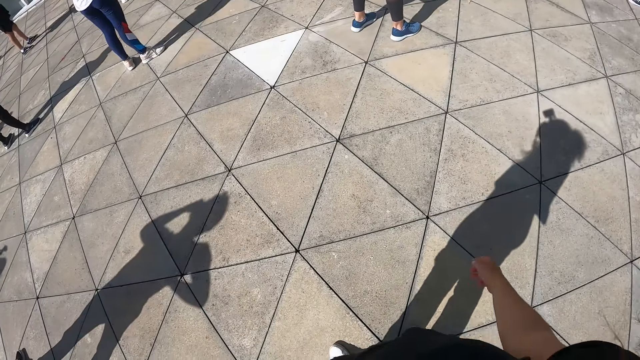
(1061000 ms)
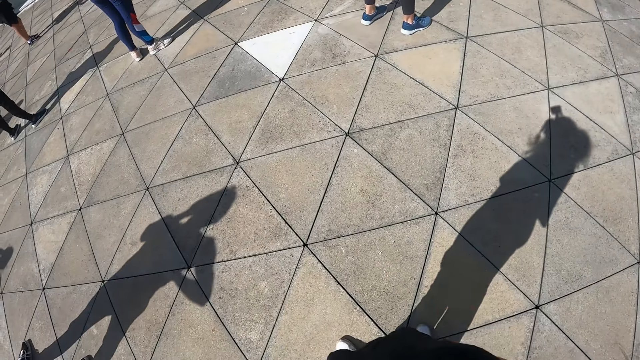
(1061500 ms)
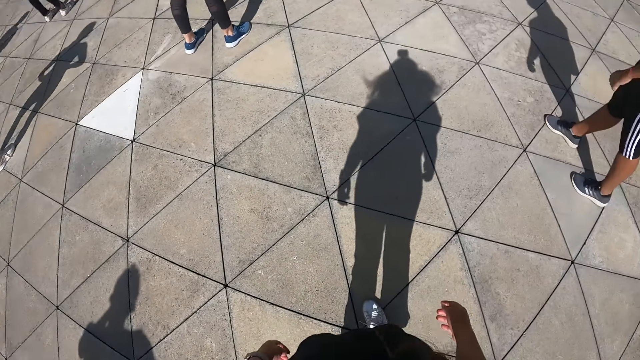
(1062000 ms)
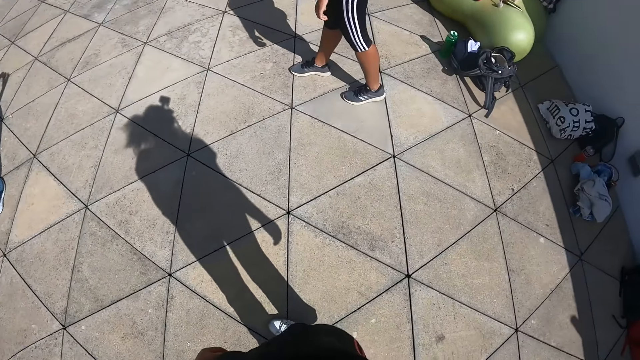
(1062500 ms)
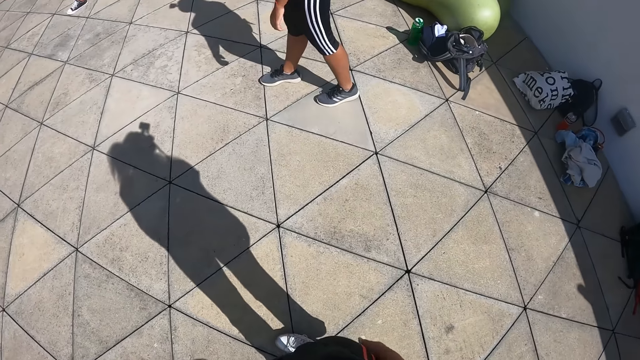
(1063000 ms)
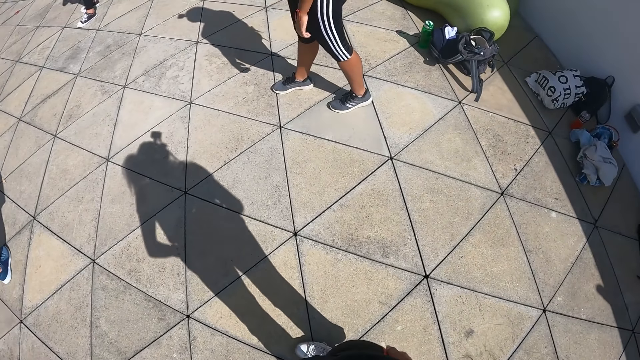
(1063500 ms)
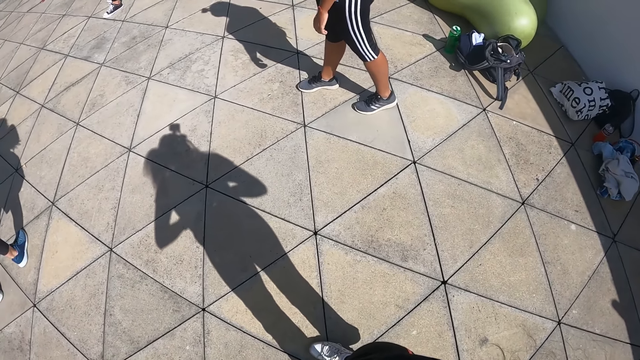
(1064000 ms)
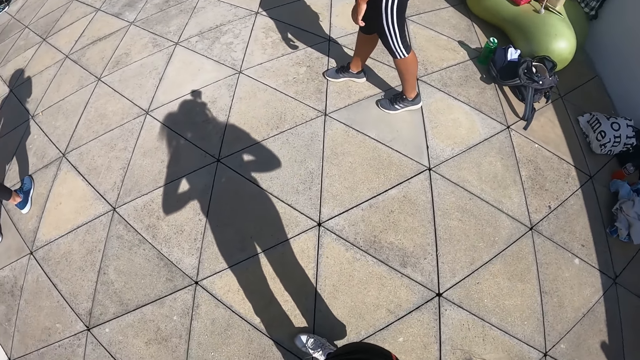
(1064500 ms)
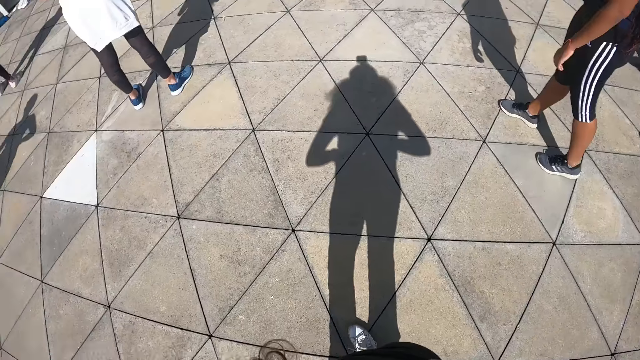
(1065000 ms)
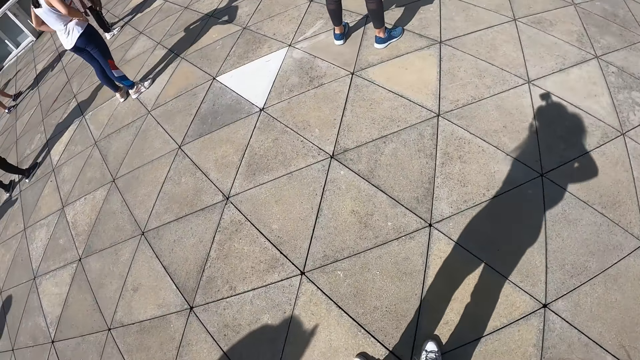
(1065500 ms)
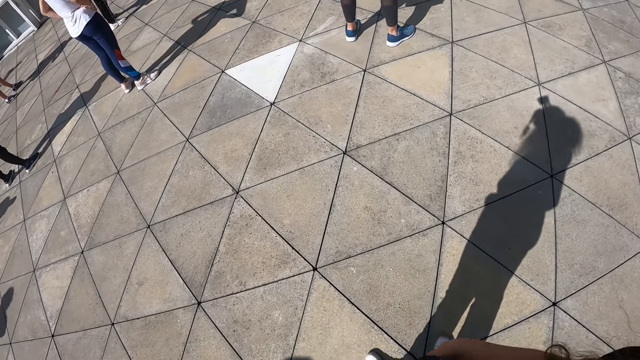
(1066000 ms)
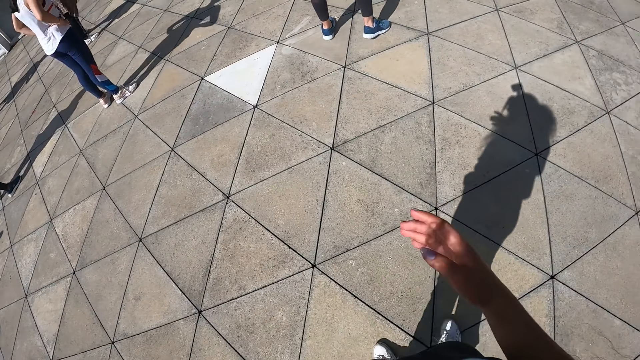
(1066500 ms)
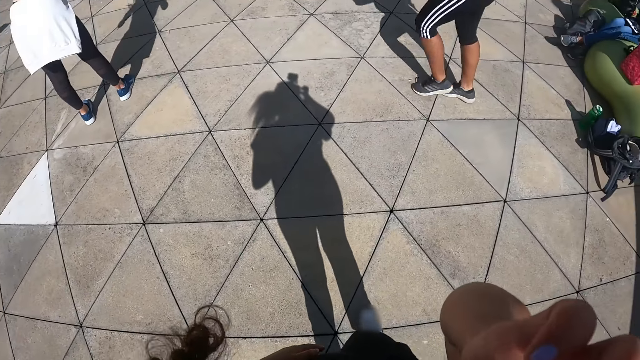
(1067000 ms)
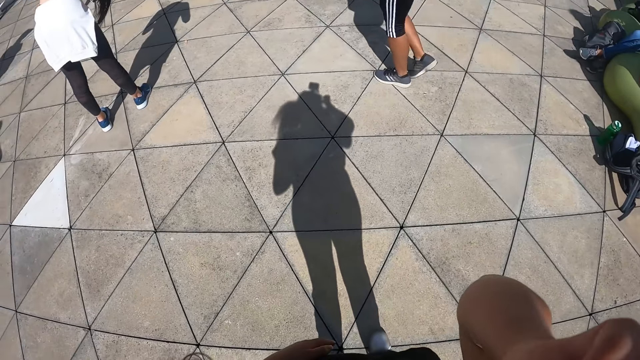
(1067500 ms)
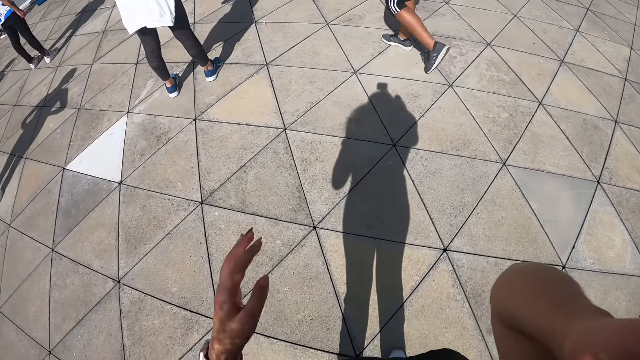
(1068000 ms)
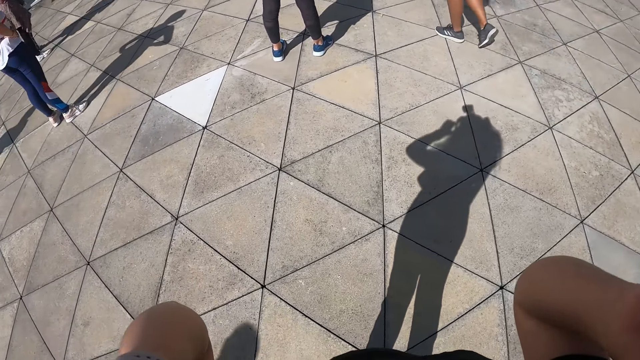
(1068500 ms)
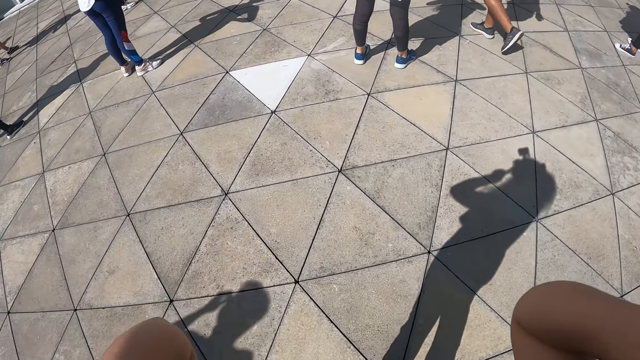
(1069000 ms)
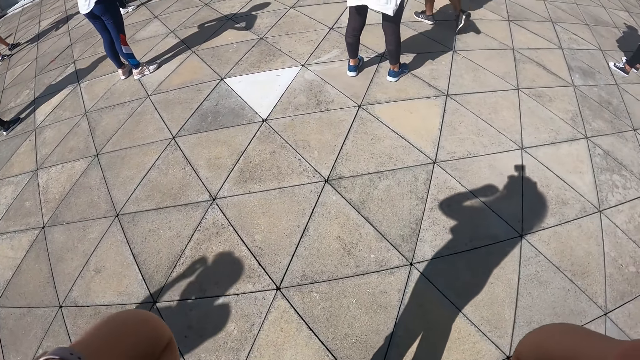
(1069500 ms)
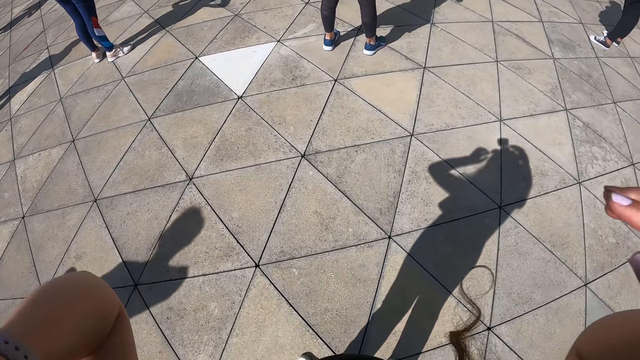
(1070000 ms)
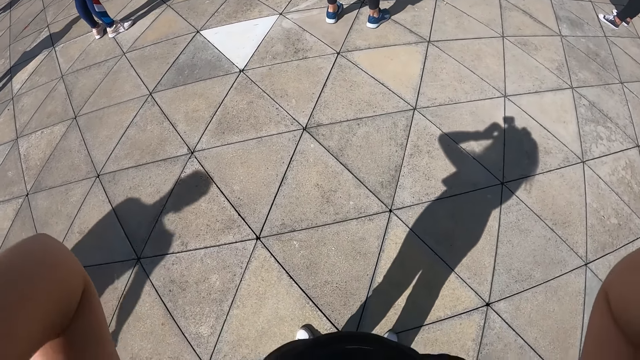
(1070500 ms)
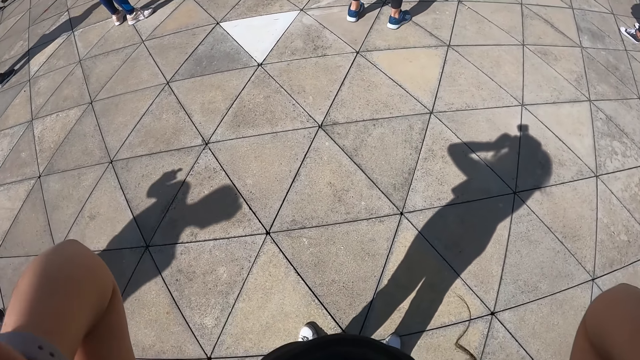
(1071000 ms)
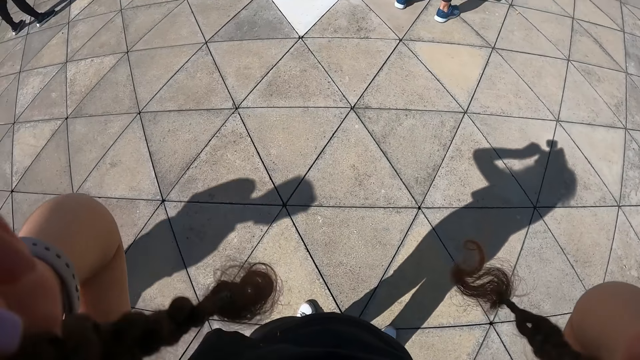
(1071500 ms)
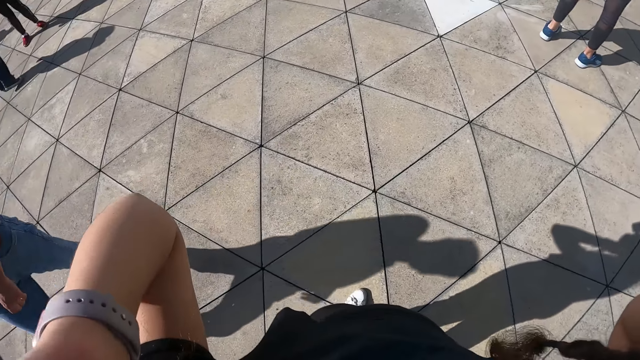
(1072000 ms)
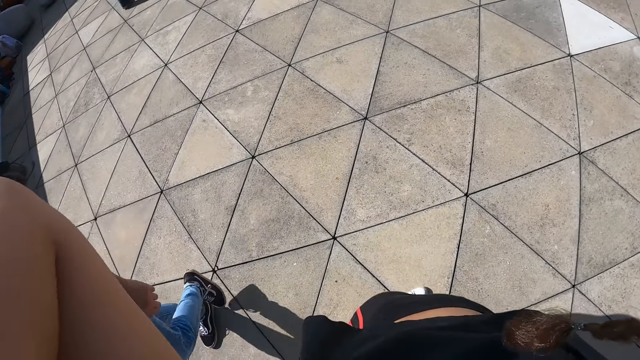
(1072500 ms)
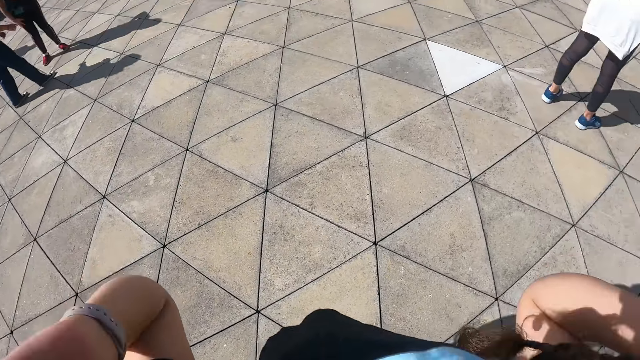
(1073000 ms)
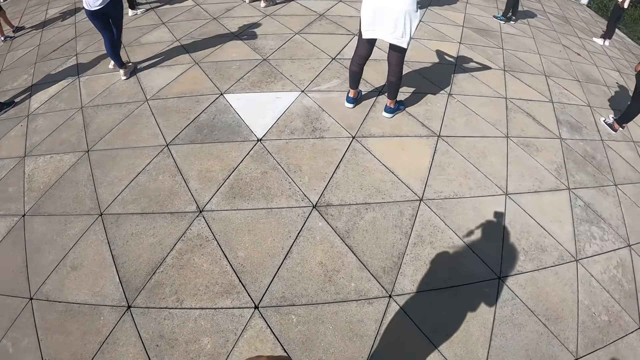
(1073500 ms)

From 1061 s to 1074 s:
The camera wearer touches her head with her right hand. She touches her face with both hands. A woman walks past another woman. The camera wearer touches her hair with her right hand. She touches her face with both hands.

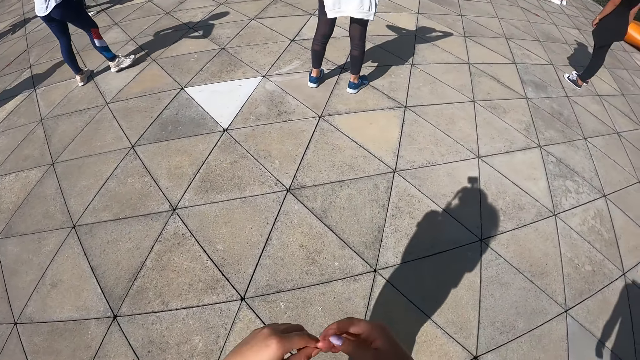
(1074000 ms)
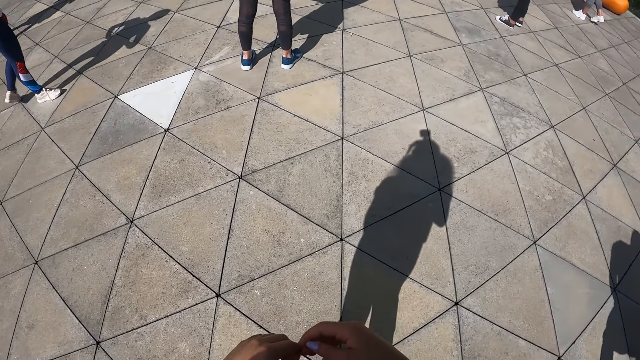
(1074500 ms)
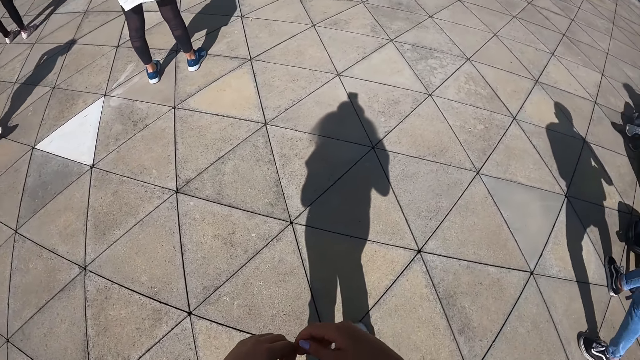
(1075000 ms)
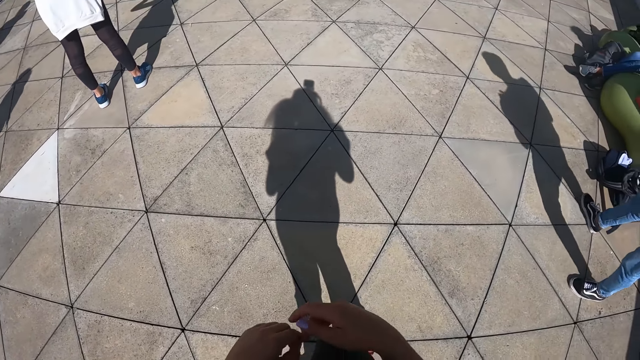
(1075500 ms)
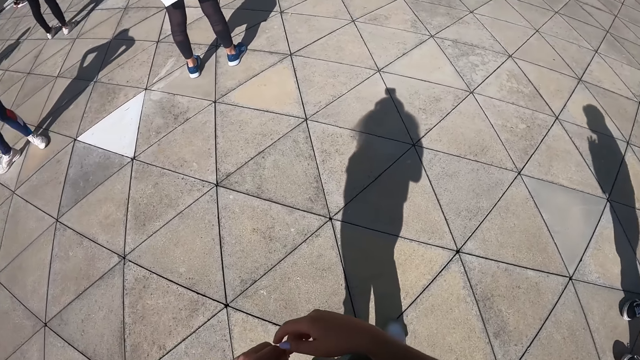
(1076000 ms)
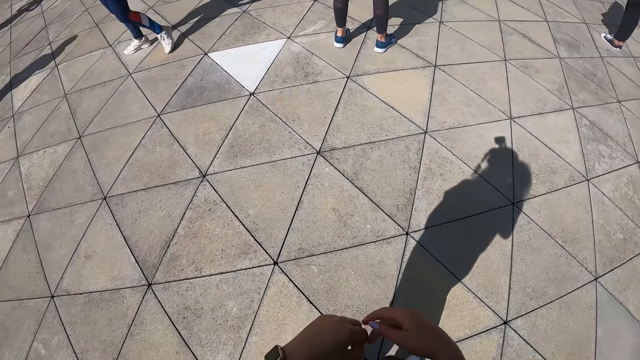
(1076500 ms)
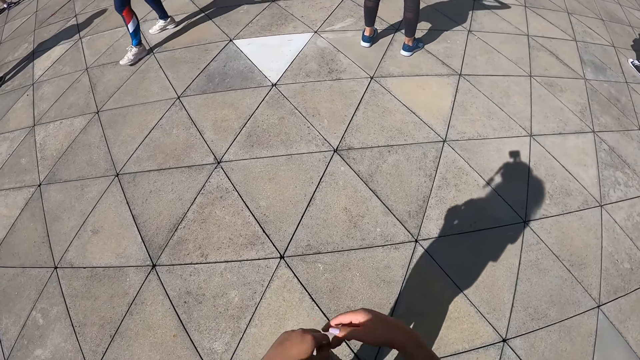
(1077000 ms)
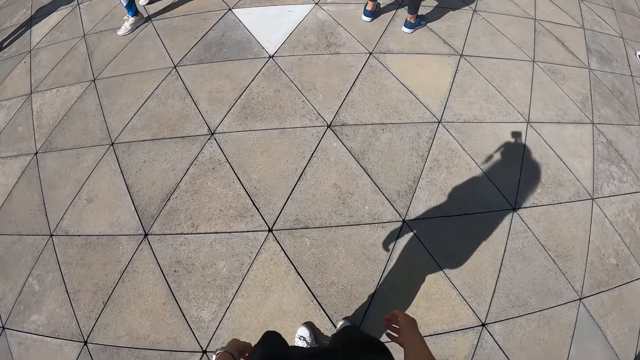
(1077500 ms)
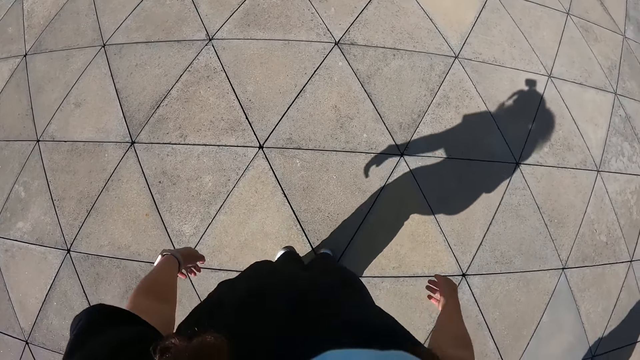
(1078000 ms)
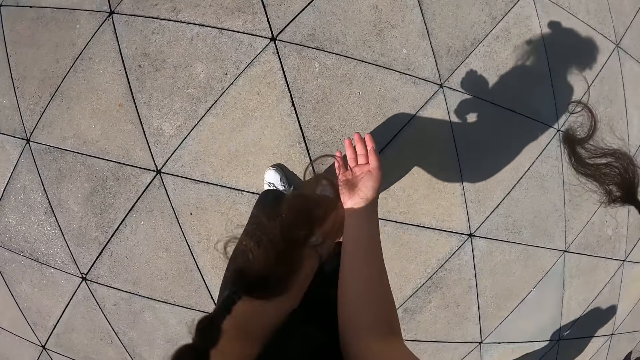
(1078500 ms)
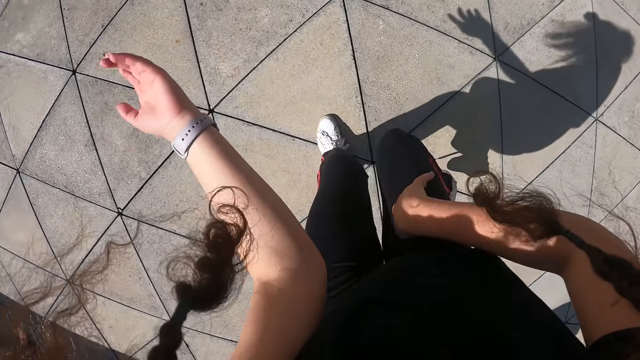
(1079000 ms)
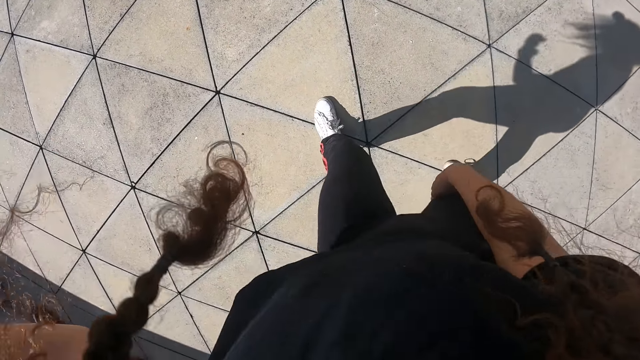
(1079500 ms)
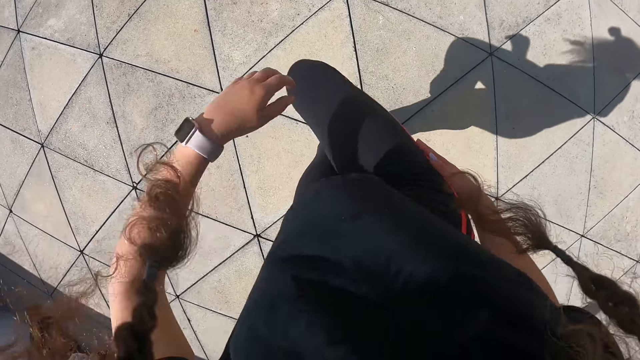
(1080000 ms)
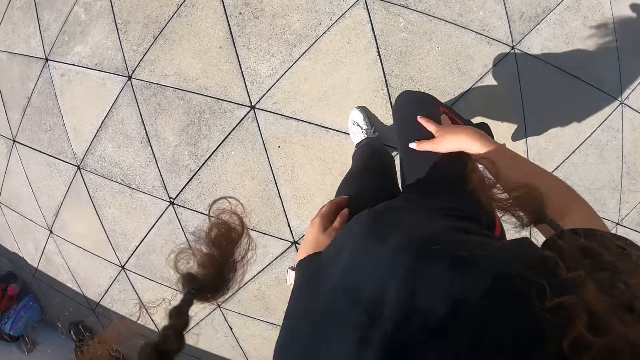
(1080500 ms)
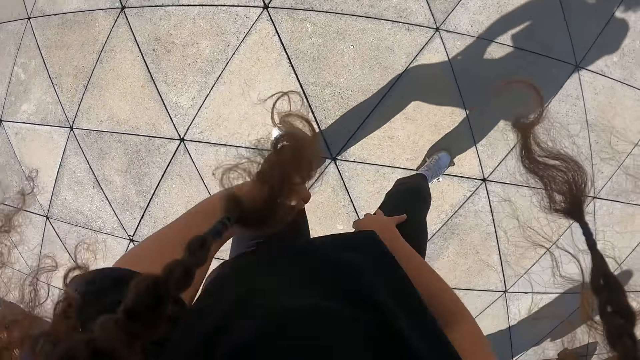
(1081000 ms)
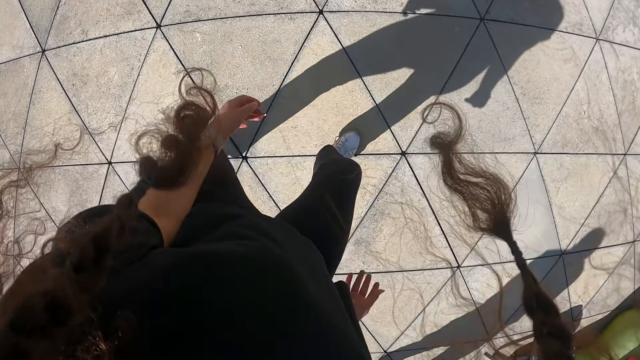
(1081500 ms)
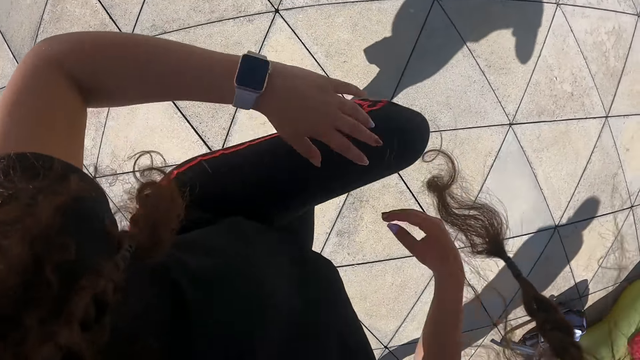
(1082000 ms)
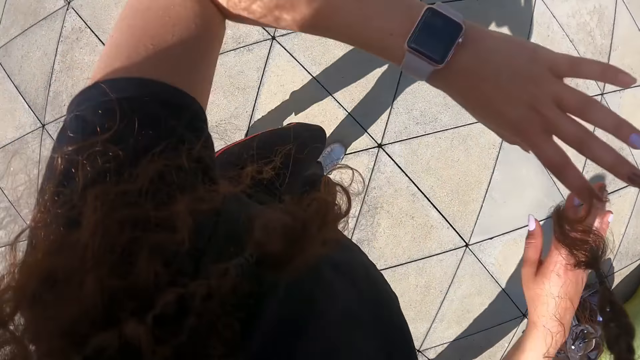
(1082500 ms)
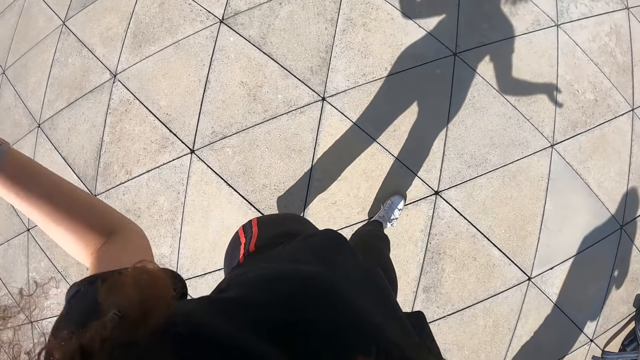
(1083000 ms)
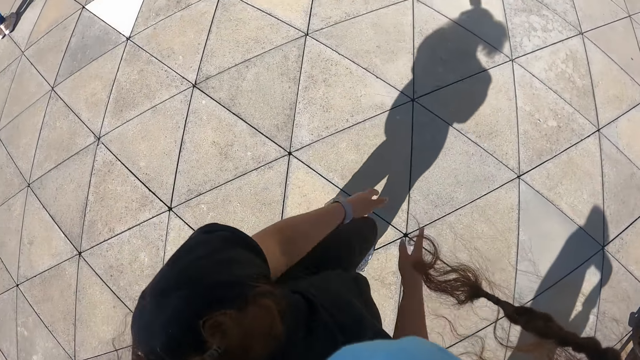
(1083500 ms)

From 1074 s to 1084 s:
The camera wearer dances. She stretches her legs.
